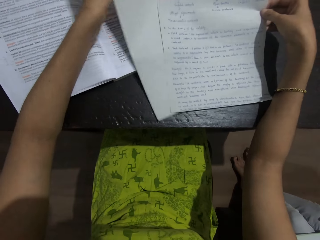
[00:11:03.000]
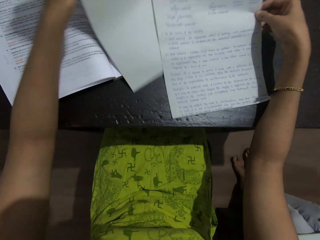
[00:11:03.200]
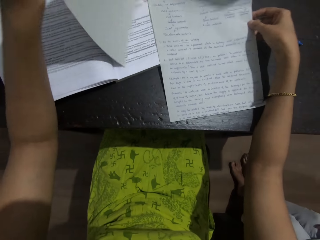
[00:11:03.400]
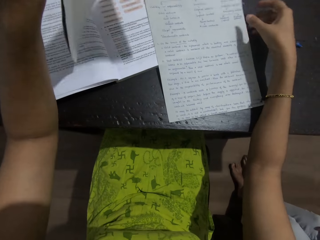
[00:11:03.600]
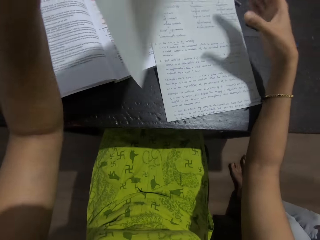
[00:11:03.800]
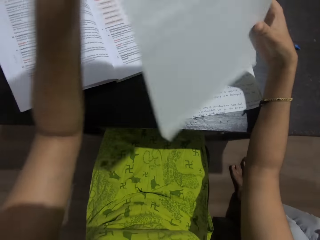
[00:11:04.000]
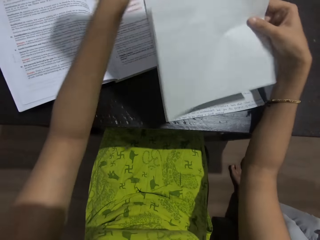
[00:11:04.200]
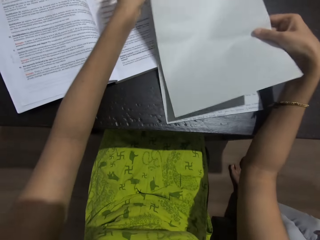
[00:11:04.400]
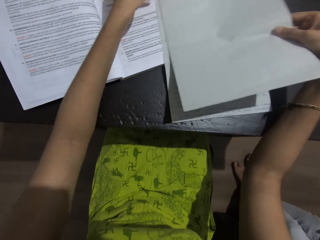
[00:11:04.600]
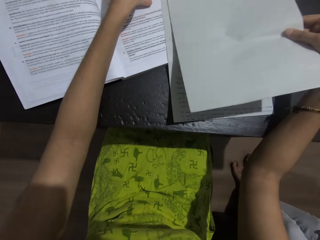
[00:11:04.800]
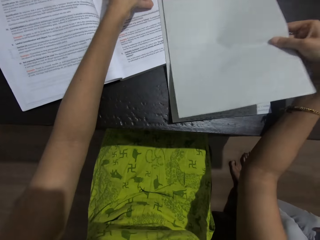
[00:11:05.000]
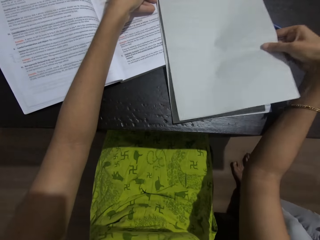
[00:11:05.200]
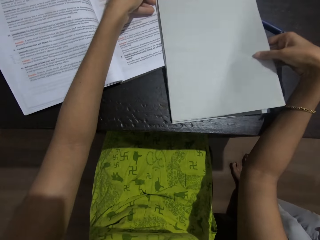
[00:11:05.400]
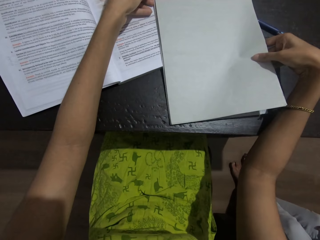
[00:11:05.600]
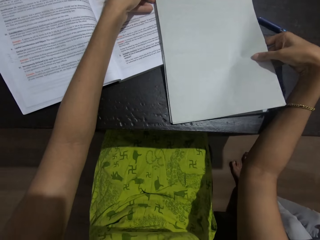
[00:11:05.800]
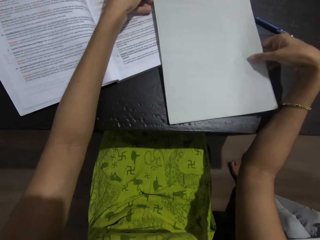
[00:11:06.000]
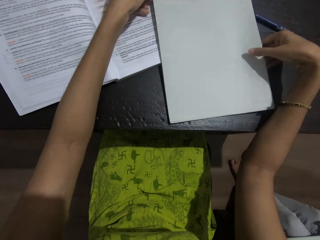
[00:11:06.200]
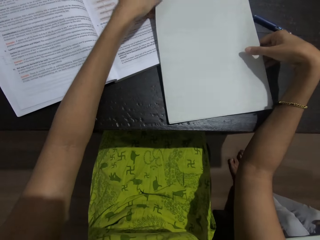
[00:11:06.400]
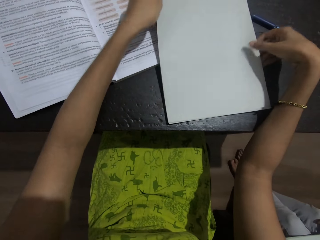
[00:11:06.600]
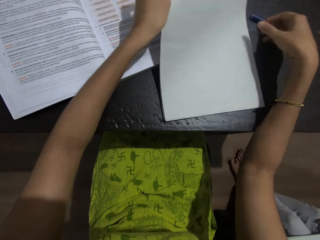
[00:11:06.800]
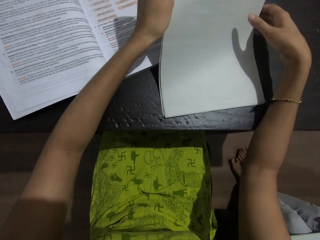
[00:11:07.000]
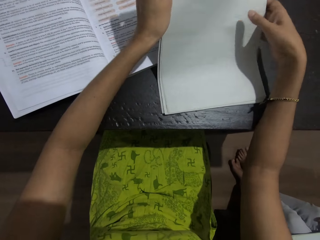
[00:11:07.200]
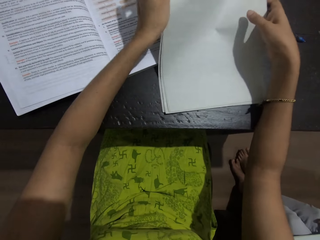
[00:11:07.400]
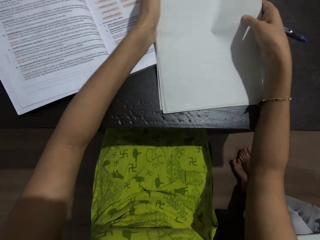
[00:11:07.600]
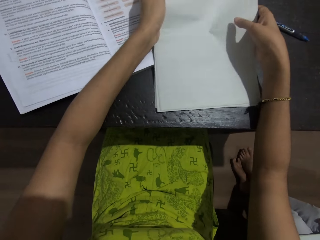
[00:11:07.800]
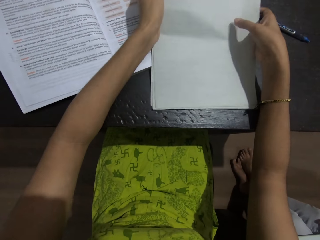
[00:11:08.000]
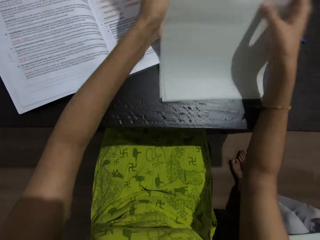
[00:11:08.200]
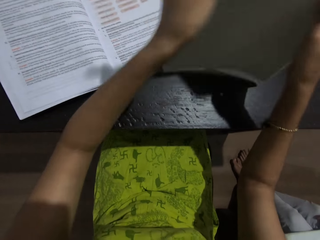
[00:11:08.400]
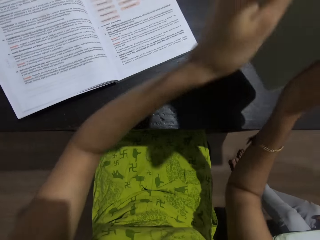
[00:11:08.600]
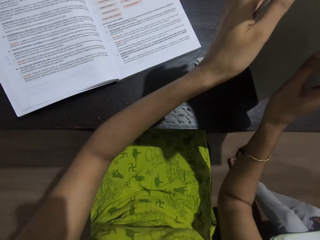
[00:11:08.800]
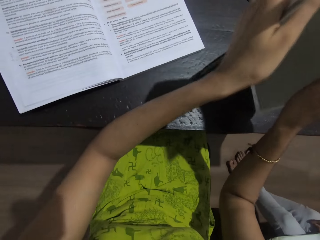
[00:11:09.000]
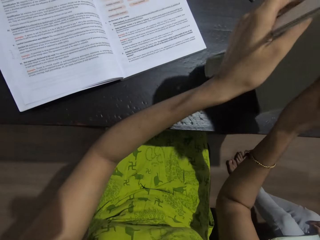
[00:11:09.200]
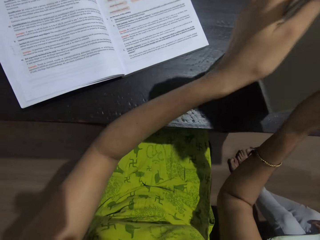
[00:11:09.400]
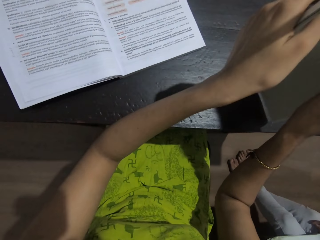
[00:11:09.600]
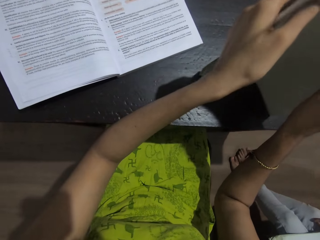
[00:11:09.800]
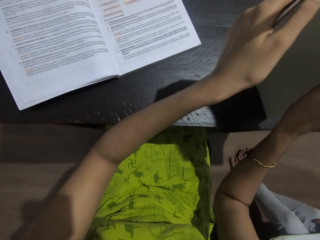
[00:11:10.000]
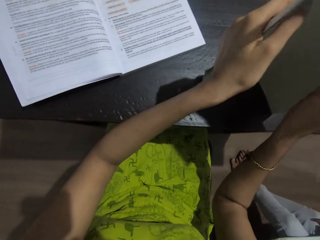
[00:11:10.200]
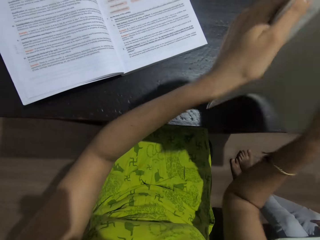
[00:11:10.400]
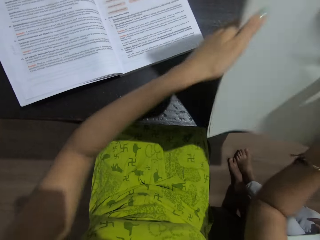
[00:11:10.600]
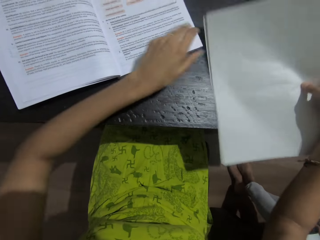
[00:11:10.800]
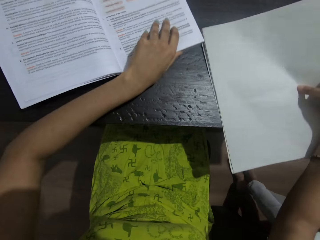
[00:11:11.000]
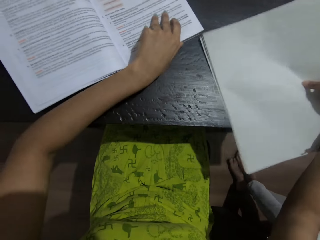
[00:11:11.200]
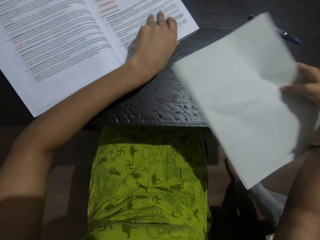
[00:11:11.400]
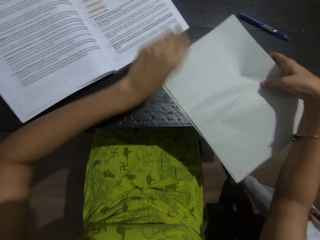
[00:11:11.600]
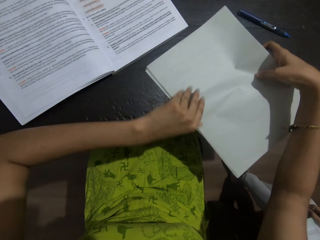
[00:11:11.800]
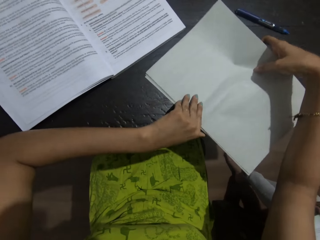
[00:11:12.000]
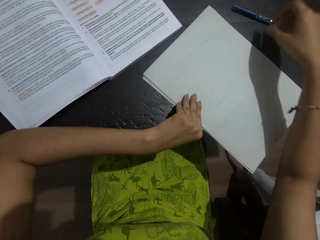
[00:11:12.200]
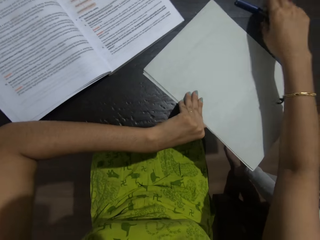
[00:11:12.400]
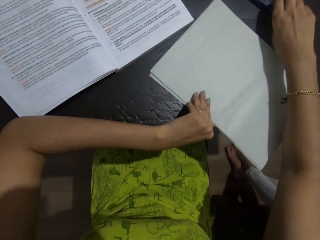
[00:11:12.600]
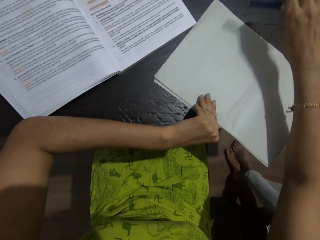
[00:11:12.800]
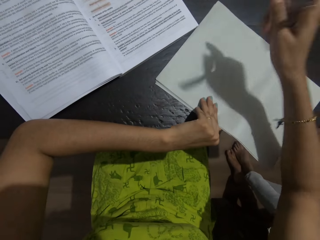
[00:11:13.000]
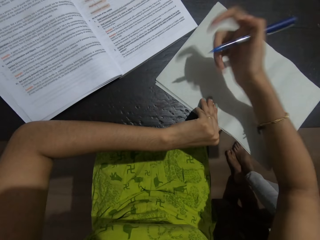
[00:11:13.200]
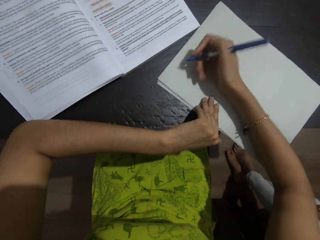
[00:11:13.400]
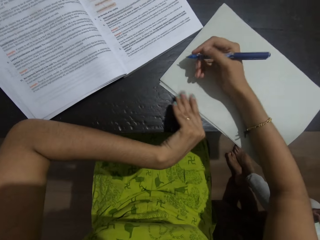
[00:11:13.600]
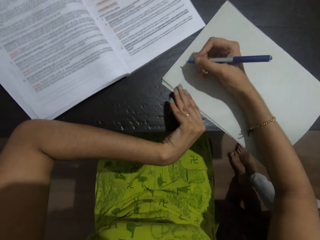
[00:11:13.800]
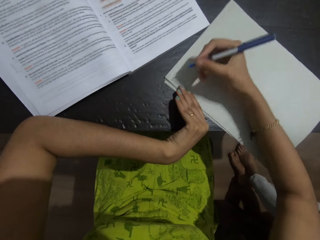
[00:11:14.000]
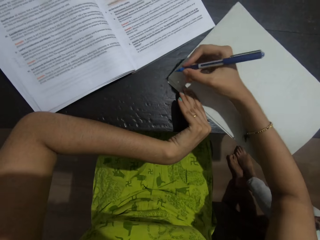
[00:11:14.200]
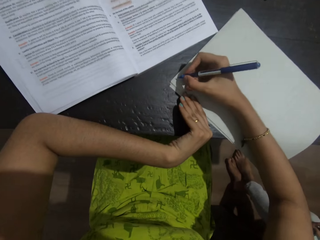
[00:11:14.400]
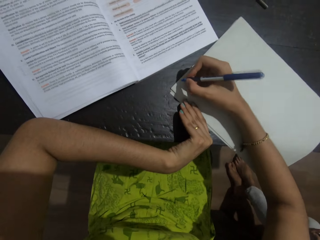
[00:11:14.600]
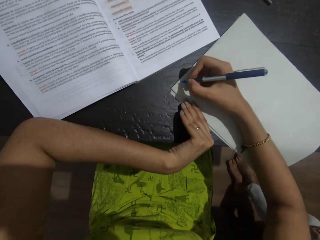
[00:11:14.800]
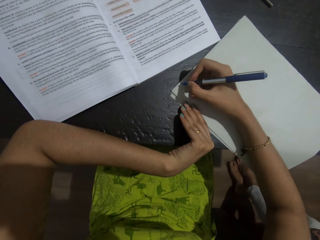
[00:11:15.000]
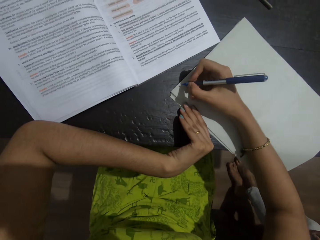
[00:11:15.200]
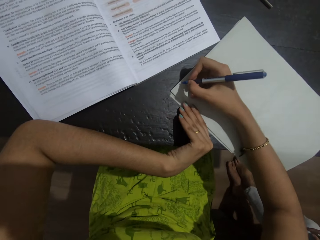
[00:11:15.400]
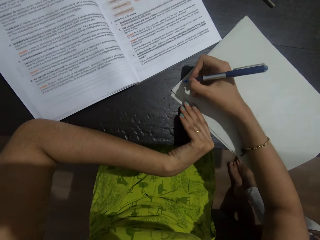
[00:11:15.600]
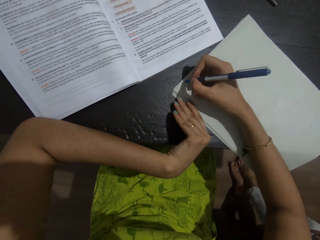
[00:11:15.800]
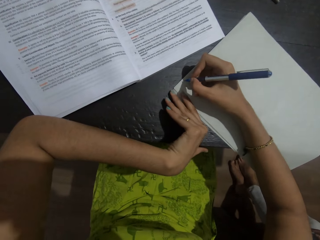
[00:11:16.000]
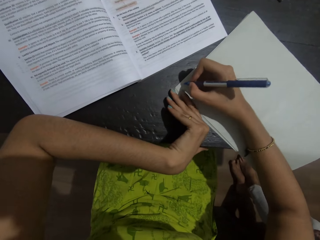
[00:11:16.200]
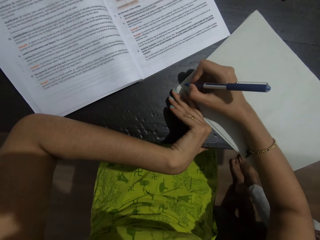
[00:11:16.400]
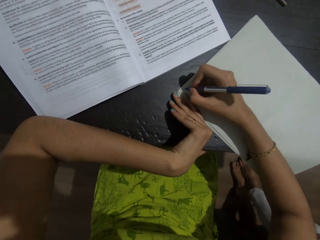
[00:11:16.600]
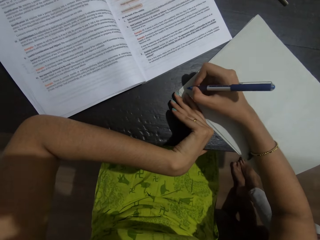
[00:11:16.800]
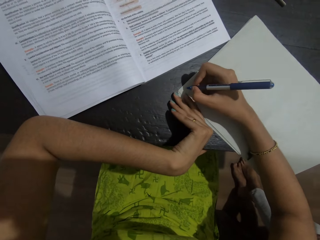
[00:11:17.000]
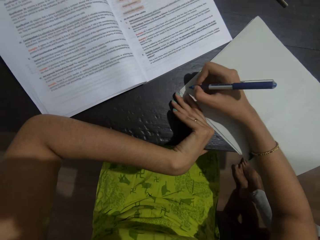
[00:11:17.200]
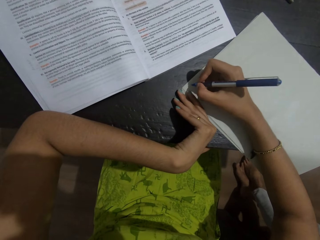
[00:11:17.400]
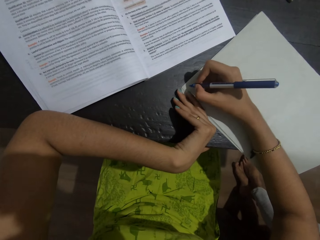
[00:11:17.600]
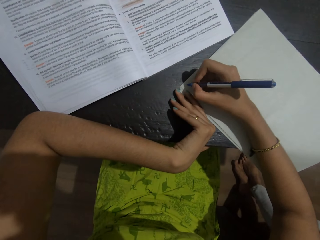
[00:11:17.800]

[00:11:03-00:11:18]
The camera wearer picks up a paper from the table. They place the paper on top of another paper on the table. They align the papers together. They attach the paper together. They put the papers on the table. They pick up a pen from the table. They write on the paper with the pen. They read a book on the table.

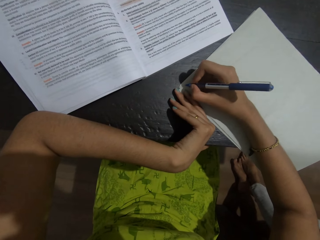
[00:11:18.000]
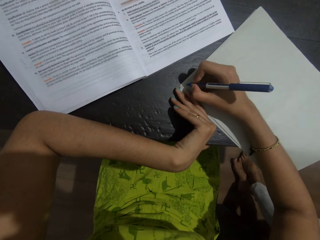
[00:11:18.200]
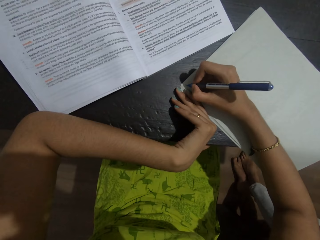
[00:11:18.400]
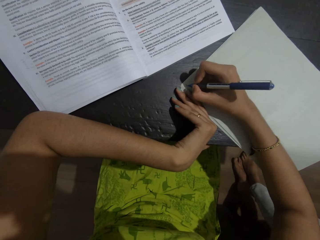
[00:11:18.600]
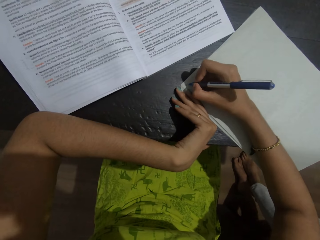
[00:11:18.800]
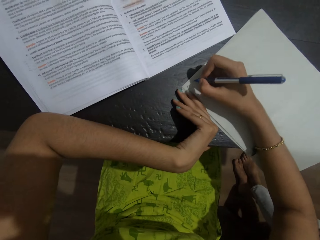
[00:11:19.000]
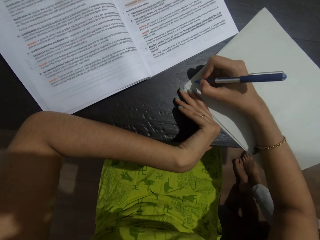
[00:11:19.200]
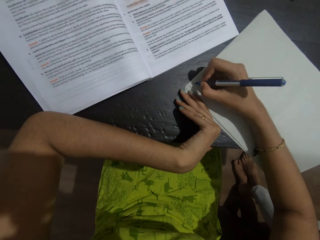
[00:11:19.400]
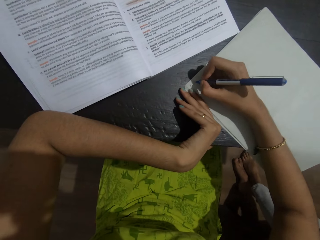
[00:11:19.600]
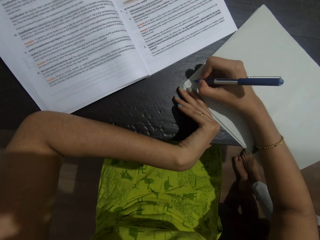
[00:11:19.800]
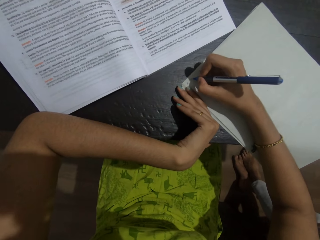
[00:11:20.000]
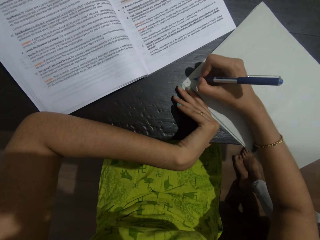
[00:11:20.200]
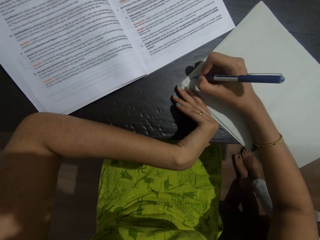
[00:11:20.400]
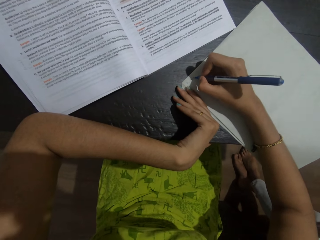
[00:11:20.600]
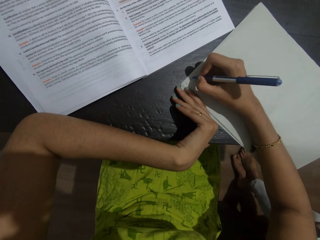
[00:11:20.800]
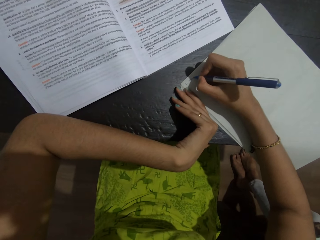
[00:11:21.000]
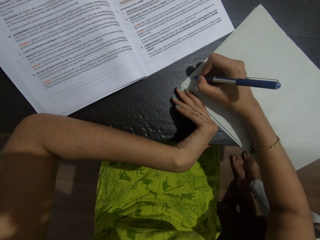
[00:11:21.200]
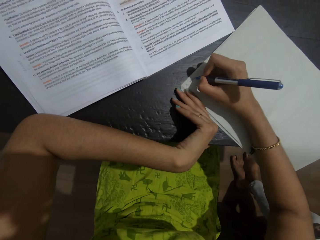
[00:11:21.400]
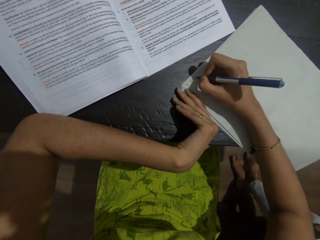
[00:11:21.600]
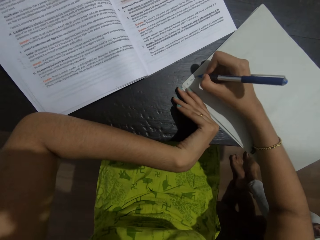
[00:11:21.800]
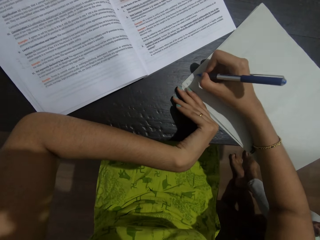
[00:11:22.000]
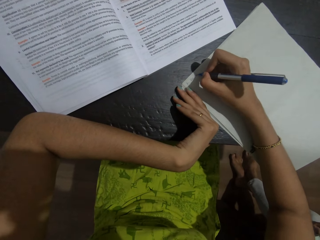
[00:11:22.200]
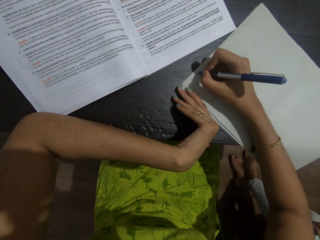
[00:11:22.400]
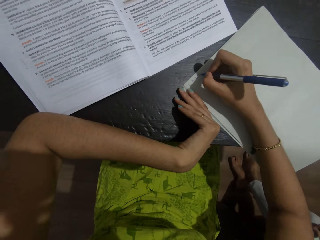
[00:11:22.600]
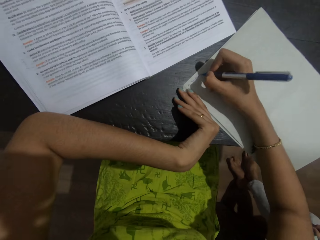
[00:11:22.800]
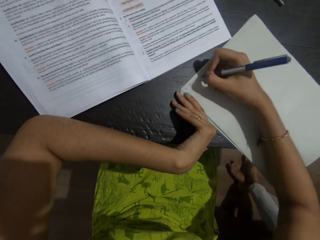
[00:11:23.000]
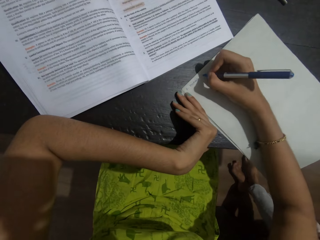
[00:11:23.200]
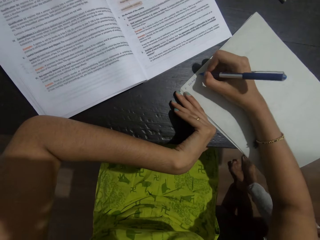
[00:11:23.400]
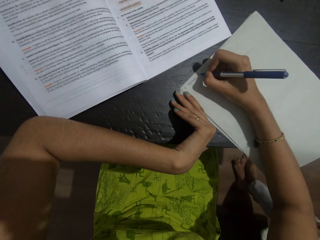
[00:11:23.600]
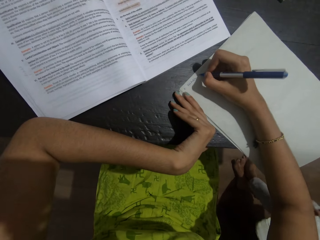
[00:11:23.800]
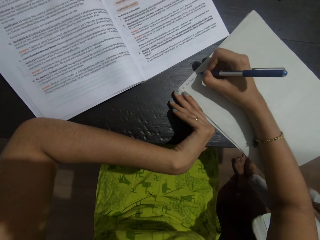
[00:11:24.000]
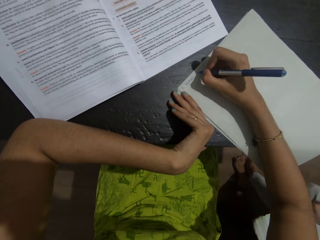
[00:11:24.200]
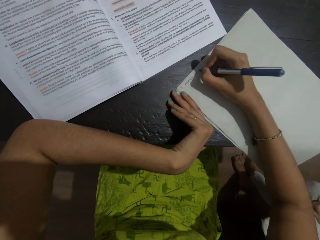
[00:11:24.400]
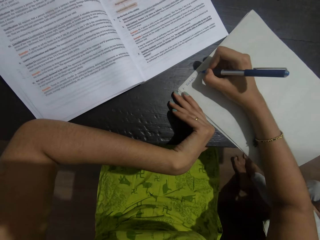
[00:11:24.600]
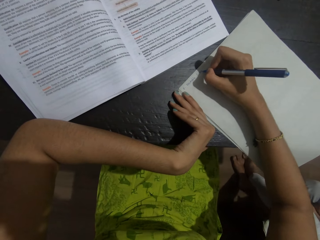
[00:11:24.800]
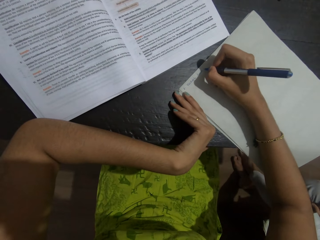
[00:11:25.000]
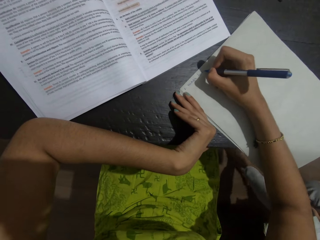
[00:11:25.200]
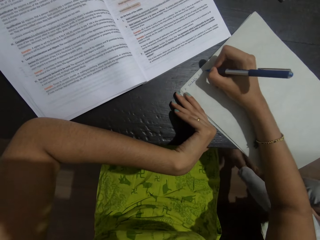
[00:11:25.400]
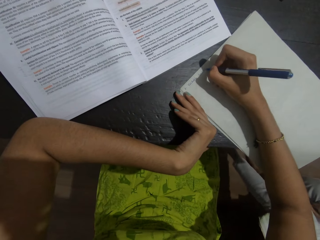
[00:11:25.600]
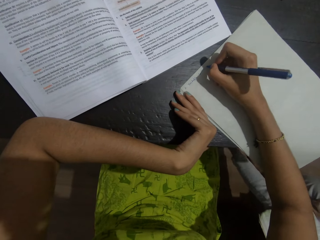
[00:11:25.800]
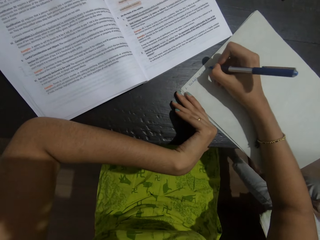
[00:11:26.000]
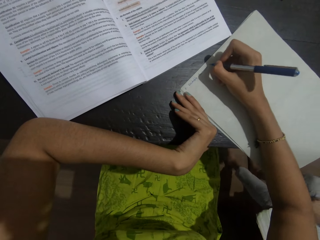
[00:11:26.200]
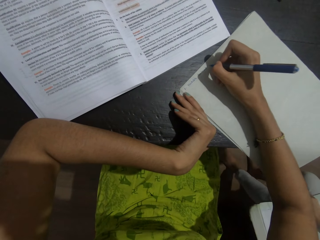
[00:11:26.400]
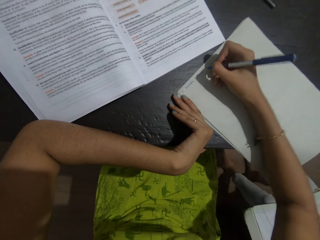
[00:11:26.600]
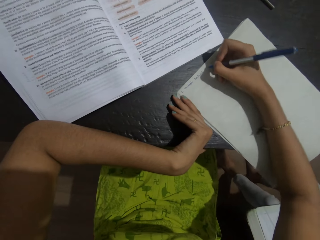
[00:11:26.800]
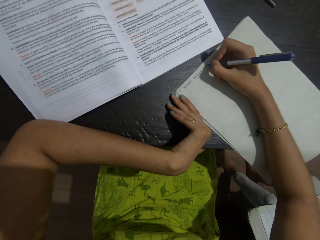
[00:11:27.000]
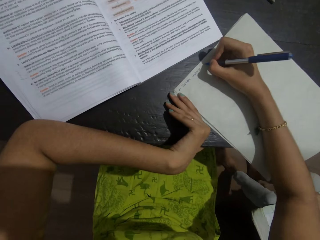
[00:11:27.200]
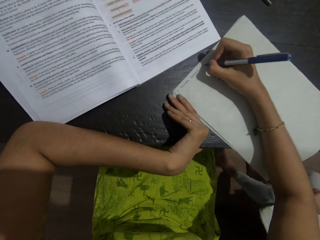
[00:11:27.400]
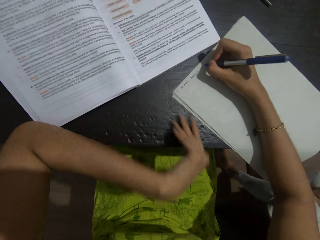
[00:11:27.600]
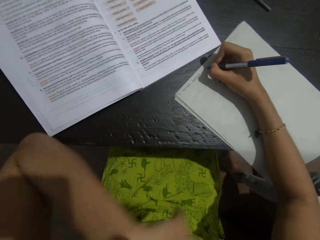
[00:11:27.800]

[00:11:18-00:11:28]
The camera wearer writes on a paper with a pen.
